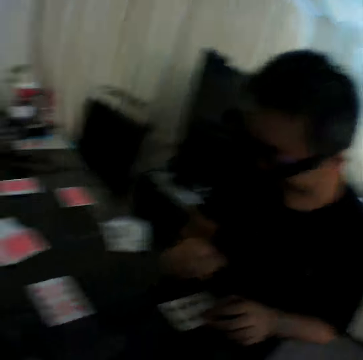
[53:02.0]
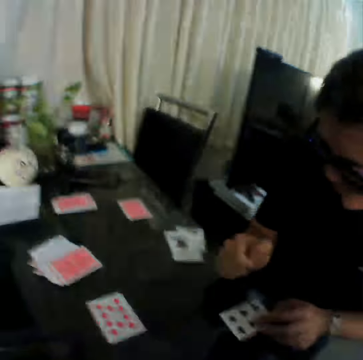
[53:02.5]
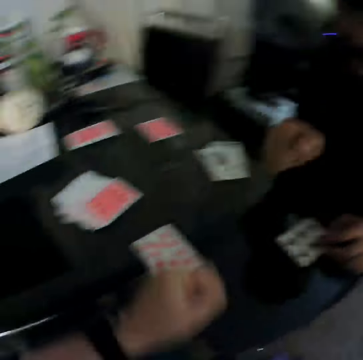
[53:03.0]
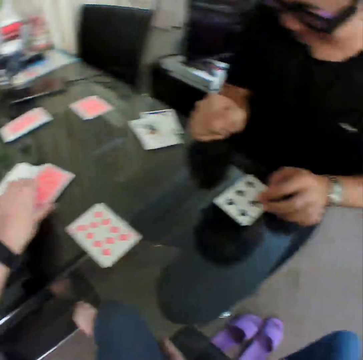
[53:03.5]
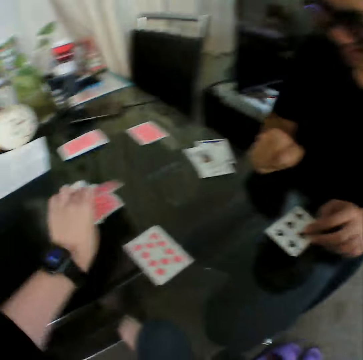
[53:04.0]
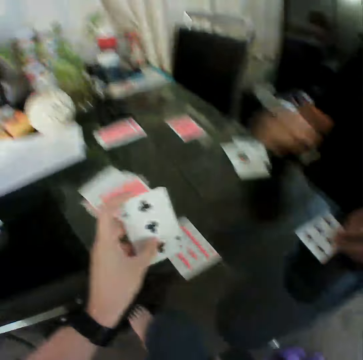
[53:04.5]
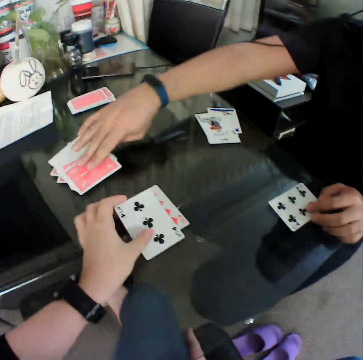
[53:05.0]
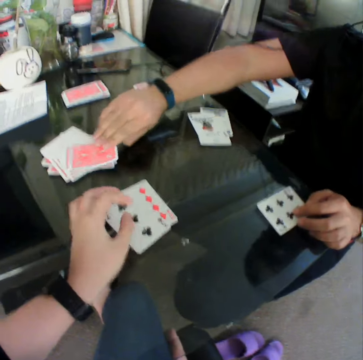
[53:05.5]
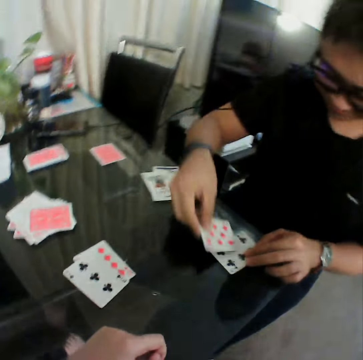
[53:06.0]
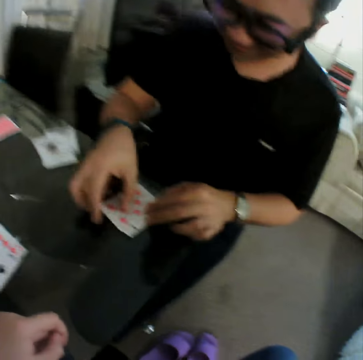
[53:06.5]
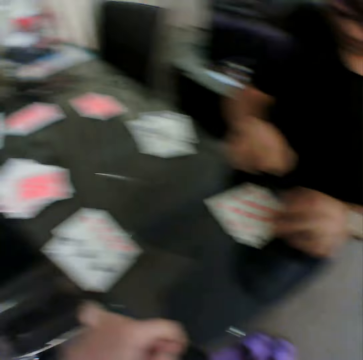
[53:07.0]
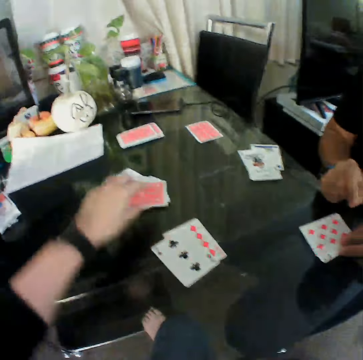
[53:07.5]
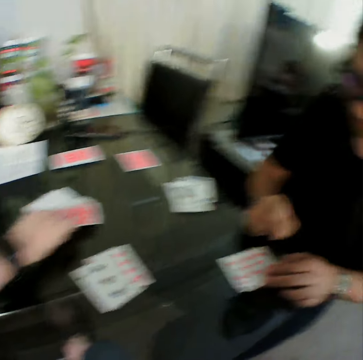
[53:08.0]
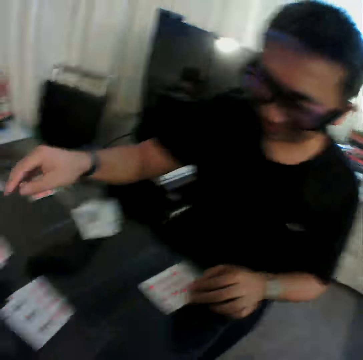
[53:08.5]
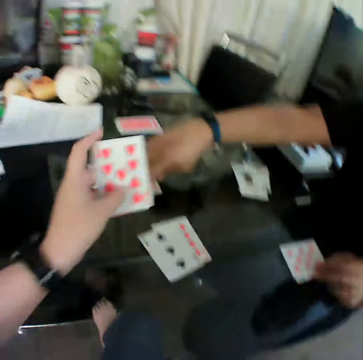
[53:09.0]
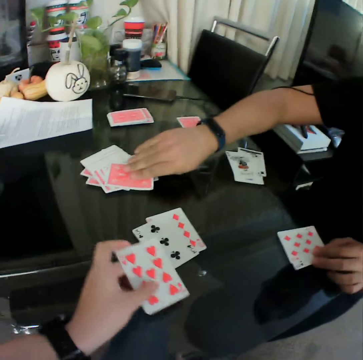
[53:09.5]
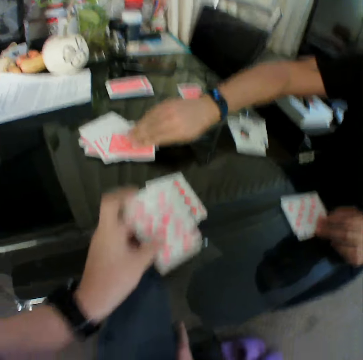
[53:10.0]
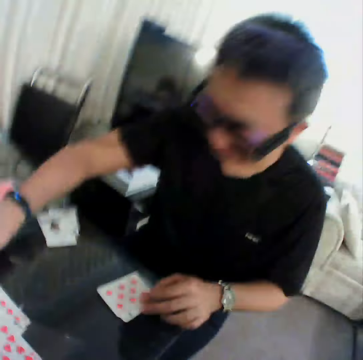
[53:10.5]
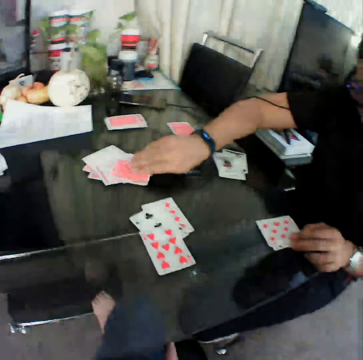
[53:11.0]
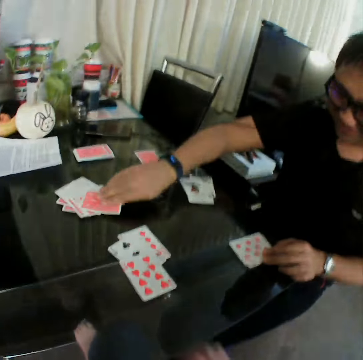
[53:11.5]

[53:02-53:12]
A man laughs. The camera wearer picks a card from a deck of cards from the table with his left hand and places the card in his left hand on the table. The man picks a card from the deck of cards from the table with his right hand and places the card in his right hand on the table. The camera wearer picks a card from the deck of cards from the table with his left hand. He checks the card. He places the card in his left hand on the table. The man holds a card.

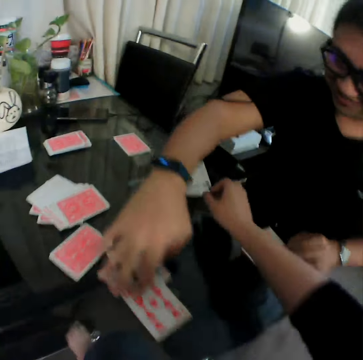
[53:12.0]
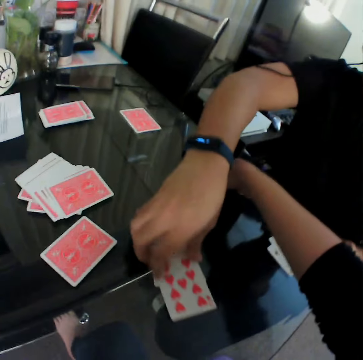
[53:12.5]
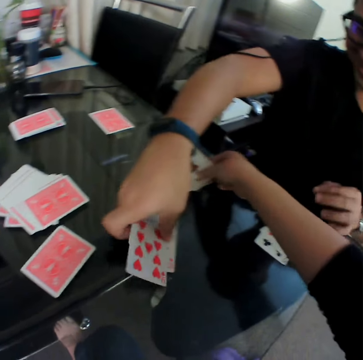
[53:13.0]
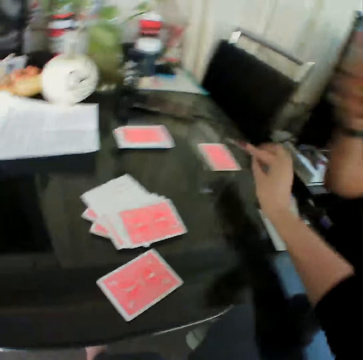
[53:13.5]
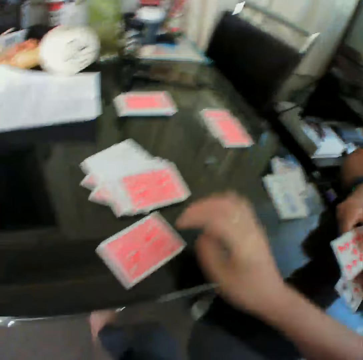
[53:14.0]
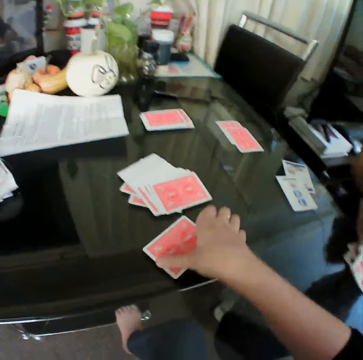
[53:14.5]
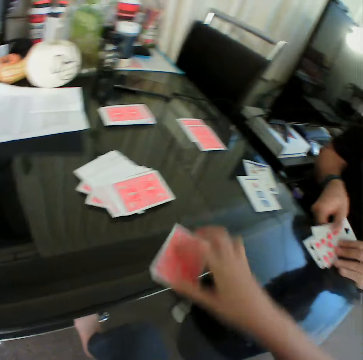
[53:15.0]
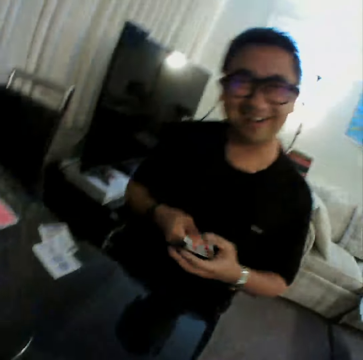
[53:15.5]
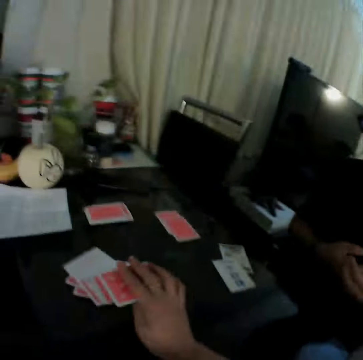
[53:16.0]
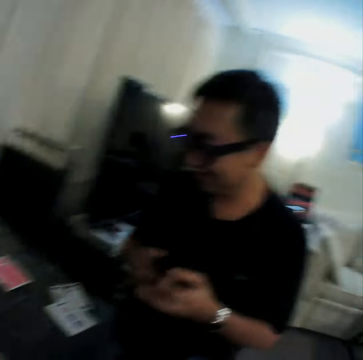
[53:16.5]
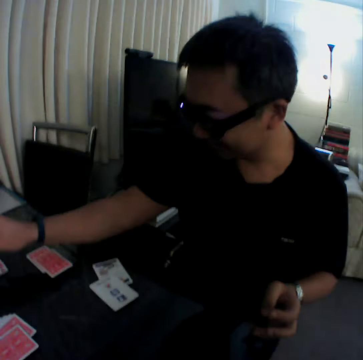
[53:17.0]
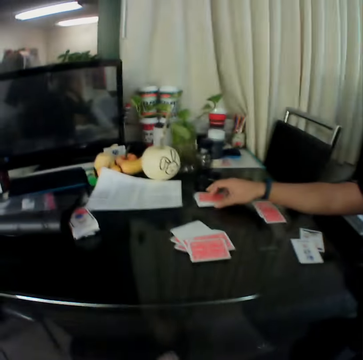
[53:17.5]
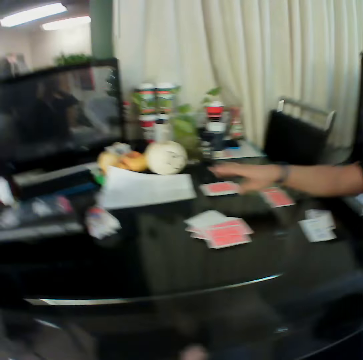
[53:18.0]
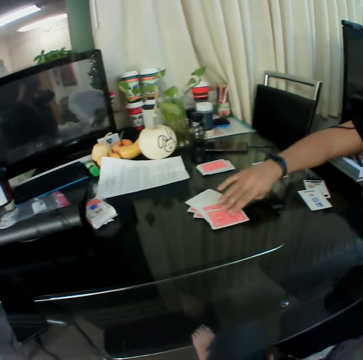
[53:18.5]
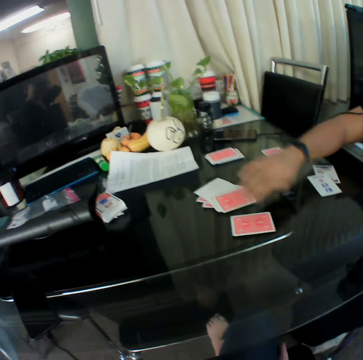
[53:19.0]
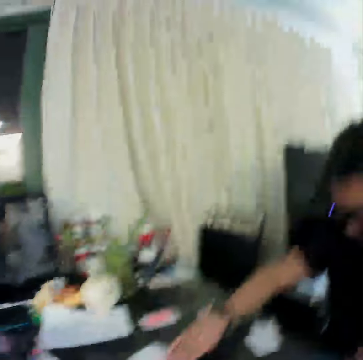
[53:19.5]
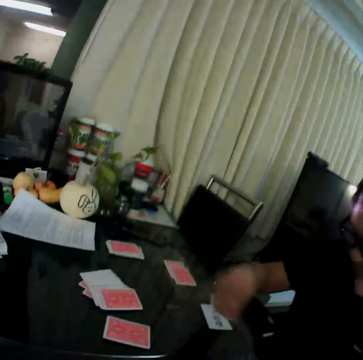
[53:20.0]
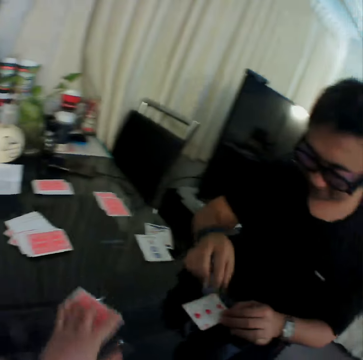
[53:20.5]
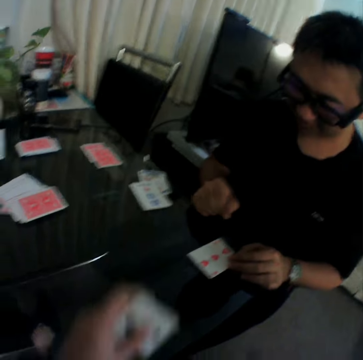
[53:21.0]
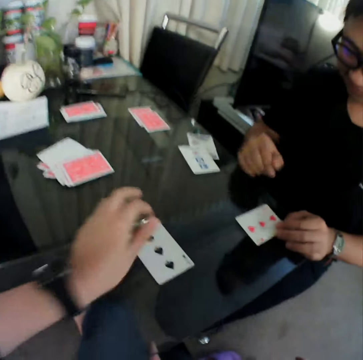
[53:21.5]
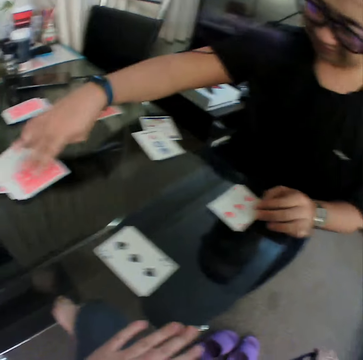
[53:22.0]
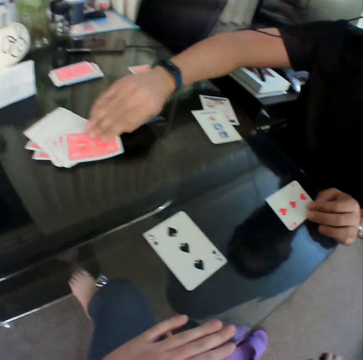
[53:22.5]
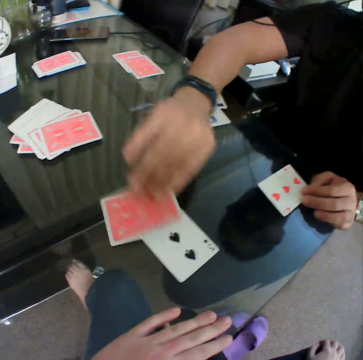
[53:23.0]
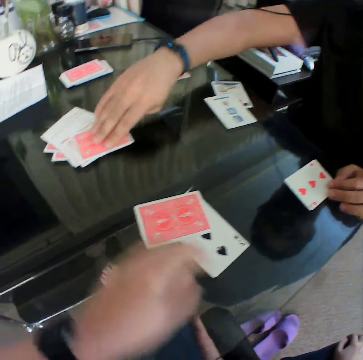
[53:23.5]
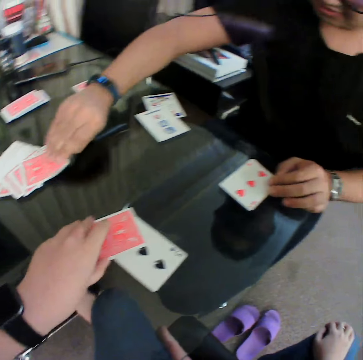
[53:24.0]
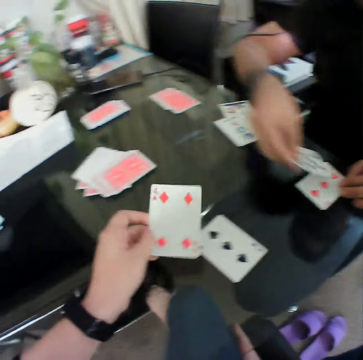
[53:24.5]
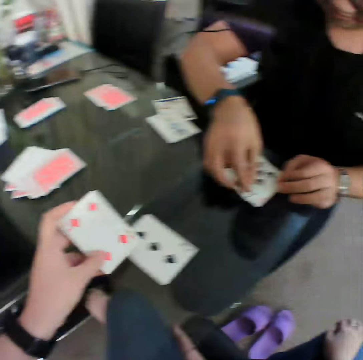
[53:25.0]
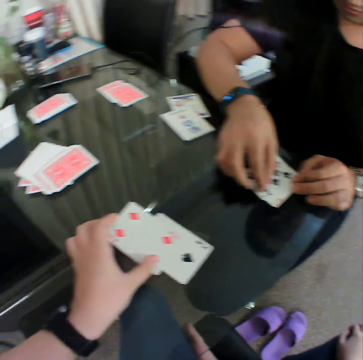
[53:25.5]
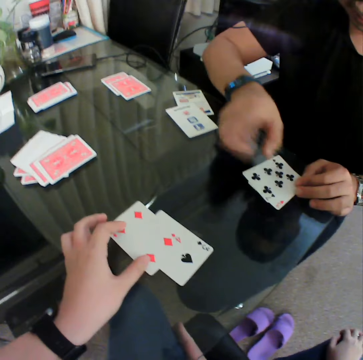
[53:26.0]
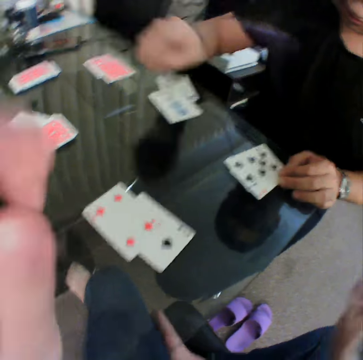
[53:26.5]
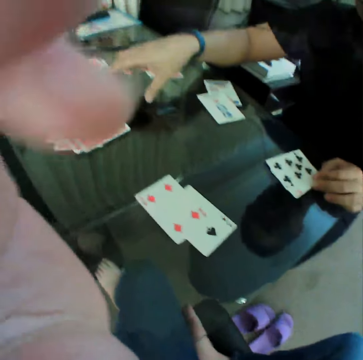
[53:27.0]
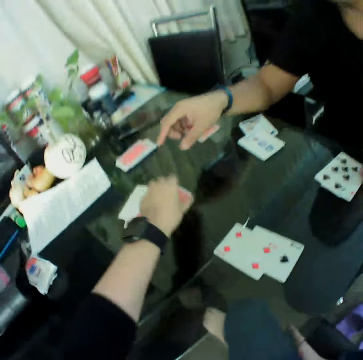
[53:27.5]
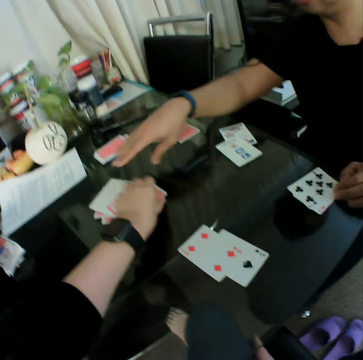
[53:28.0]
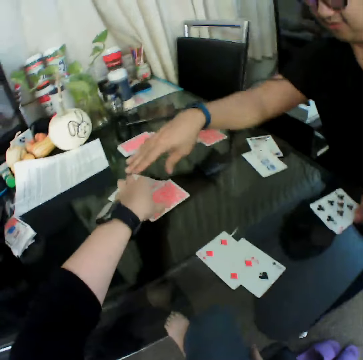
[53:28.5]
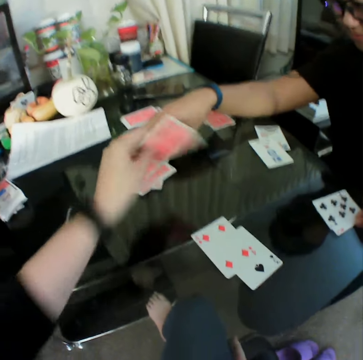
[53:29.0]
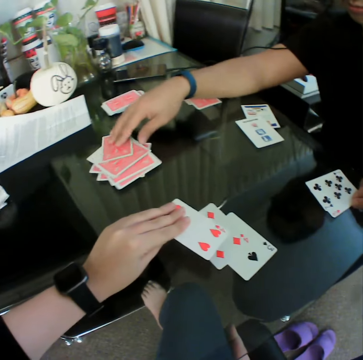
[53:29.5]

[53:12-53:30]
A man moves a card from the deck of cards on the table with his right hand. He pulls his hand off the card and gathers the cards on the table with his hands. The camera wearer picks a card from the table with his right hand and places the card in his right hand on the table. He moves the card on the table with his right hand. He picks a card. The man holds the cards with both hands. The camera wearer places the card in his right hand on the table. The man places the card in his right hand on the table. He holds the cards. He moves a card from the deck of cards on the table with his right hand. He picks a card from the deck of cards from the table with his right hand and places the card in his right hand on the table. The camera wearer picks a card. He flips the card on the table with his left hand. The man picks a card from the deck of cards from the table with his right hand and places the card in his right hand on the table. The camera wearer picks a card from the table with his left hand. The man picks a card from the deck of cards from the table with his right hand and places the card in his right hand on the table. The camera wearer checks the card. He places the card in his left hand on the table. He adjusts the camera. He picks a card from the deck of cards from the table with his left hand and places the card in his left hand on the table.

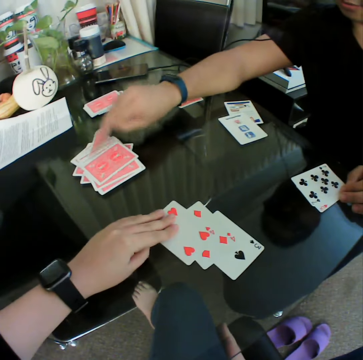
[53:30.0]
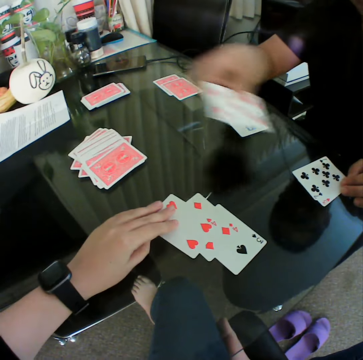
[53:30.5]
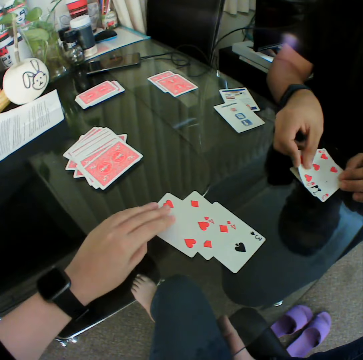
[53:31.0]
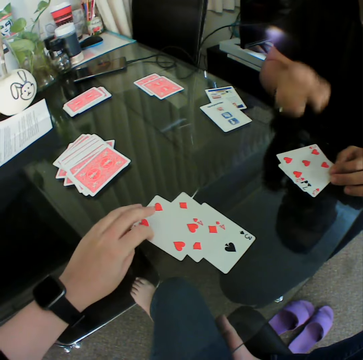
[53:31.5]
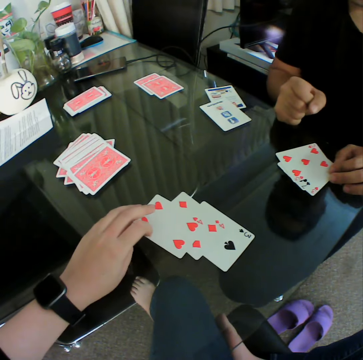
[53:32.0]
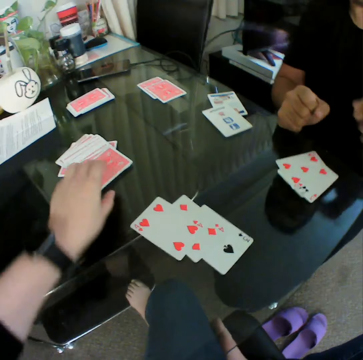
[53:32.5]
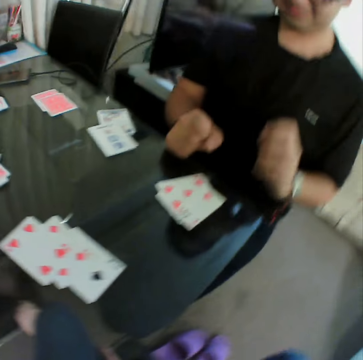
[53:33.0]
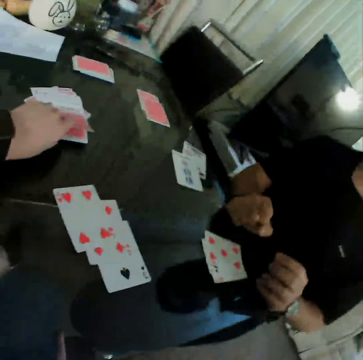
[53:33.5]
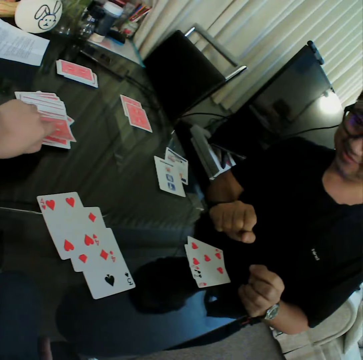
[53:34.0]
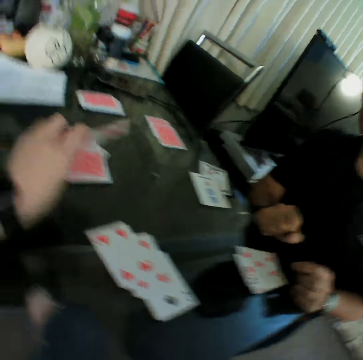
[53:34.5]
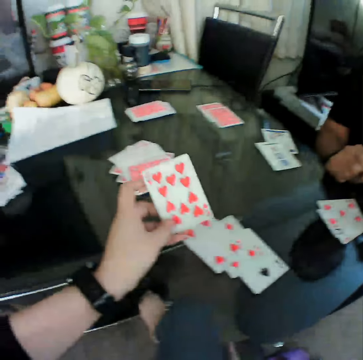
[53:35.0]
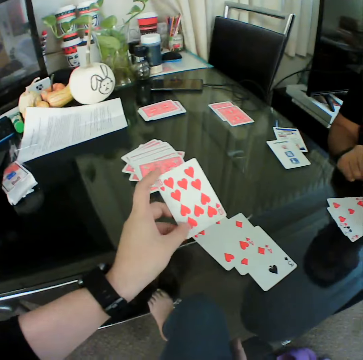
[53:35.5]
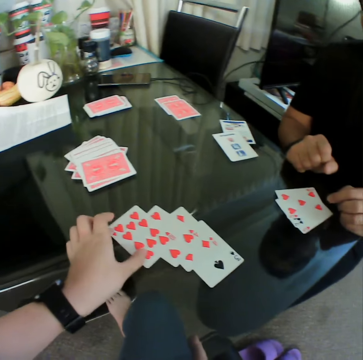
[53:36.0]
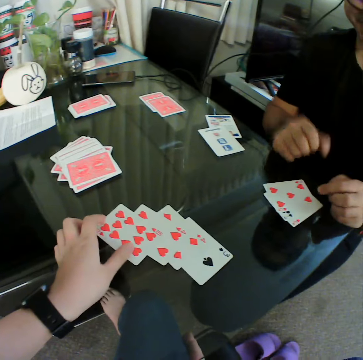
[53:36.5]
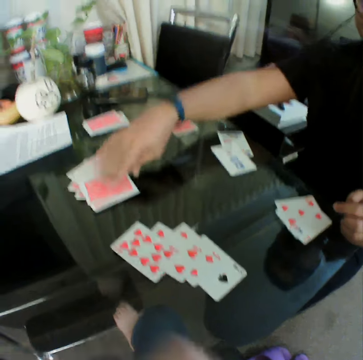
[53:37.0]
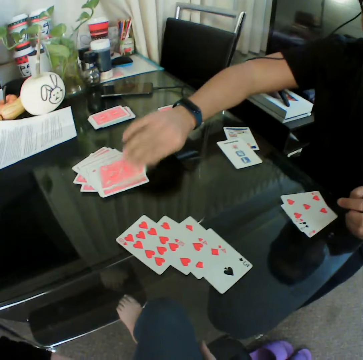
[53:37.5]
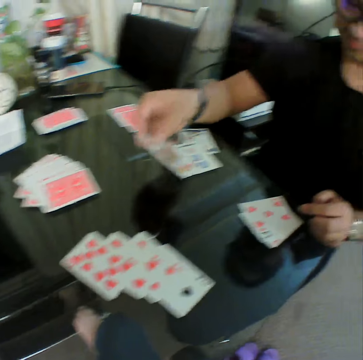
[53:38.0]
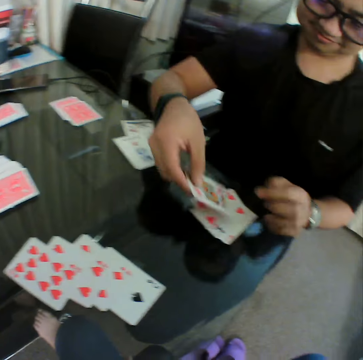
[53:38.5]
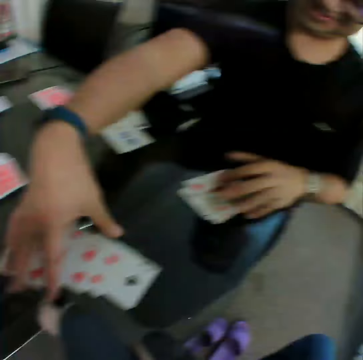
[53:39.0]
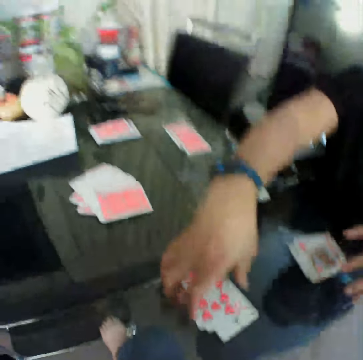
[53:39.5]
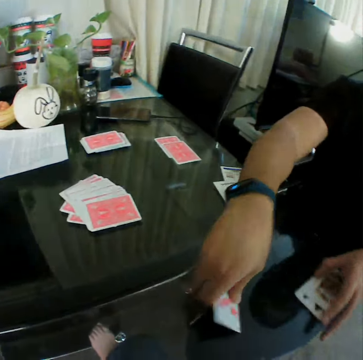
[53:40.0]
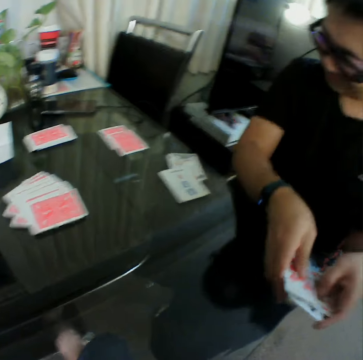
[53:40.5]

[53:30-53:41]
The camera wearer checks the card. A man picks a card from the deck of cards from the table with his right hand and places the card in his right hand on the table. The camera wearer taps the finger of his left hand on the cards on the table. He picks a card from the deck of cards from the table with his left hand. He checks the card. He places the card in his left hand on the table. The man picks a card from the deck of cards from the table with his right hand and places the card in his right hand on the table. He gathers the cards on the table with his hands.
